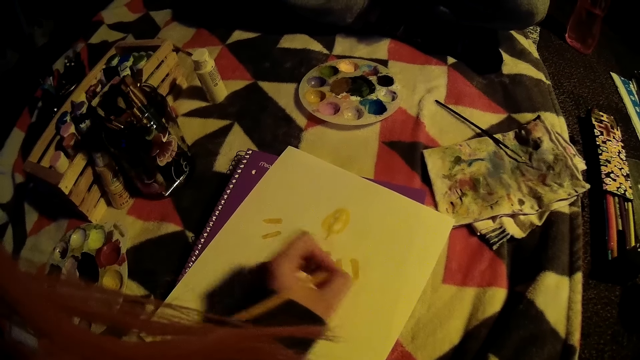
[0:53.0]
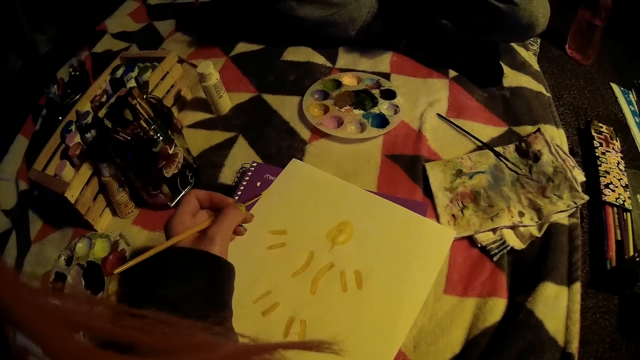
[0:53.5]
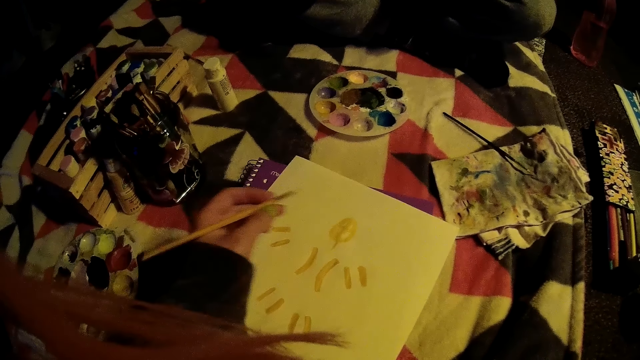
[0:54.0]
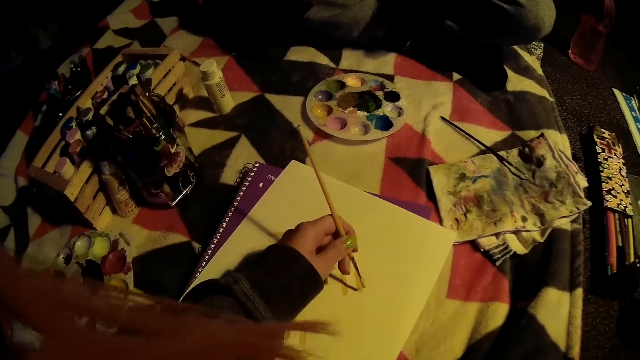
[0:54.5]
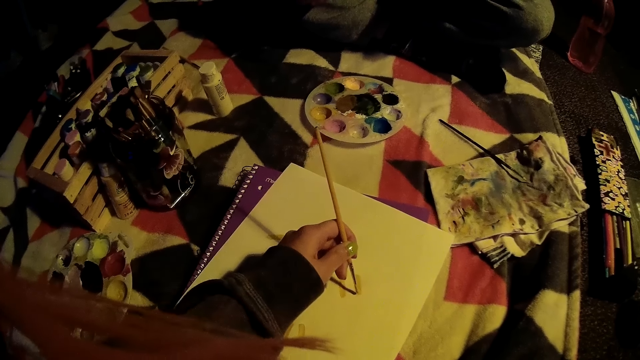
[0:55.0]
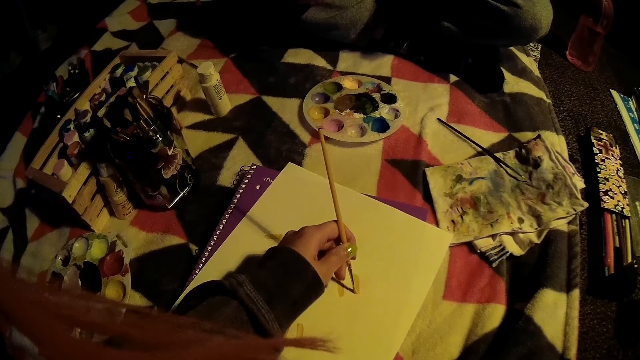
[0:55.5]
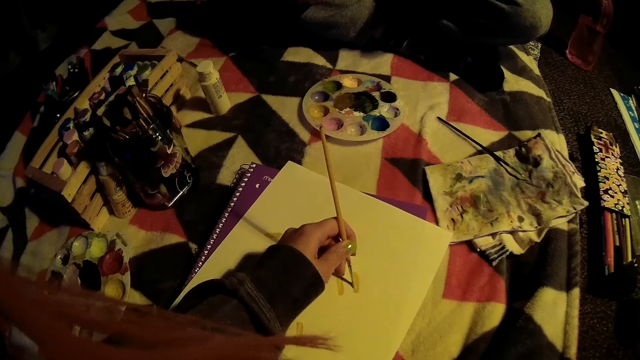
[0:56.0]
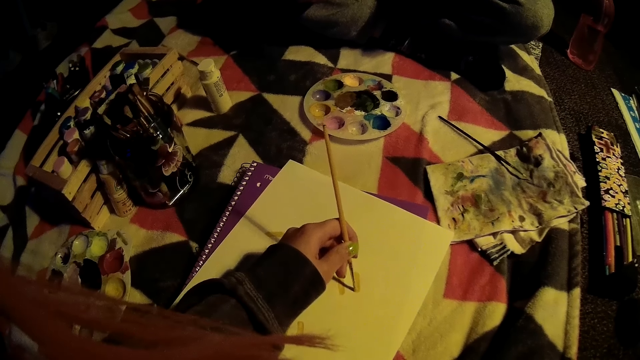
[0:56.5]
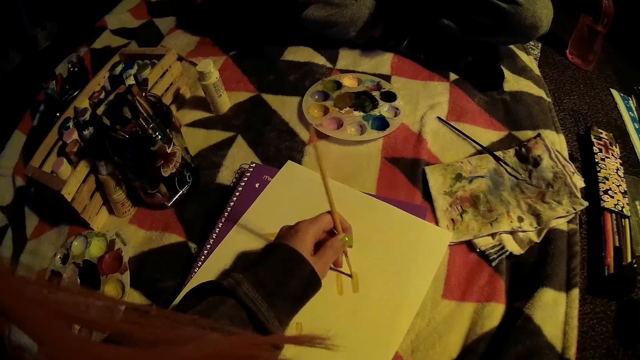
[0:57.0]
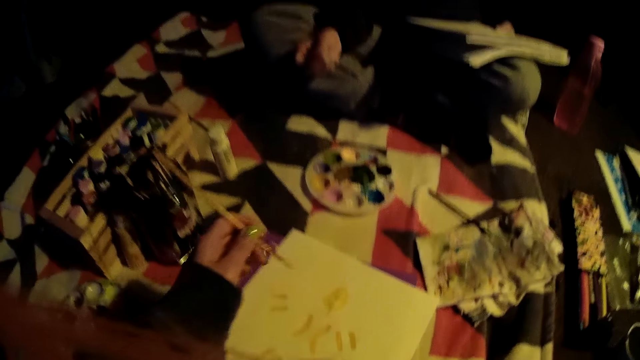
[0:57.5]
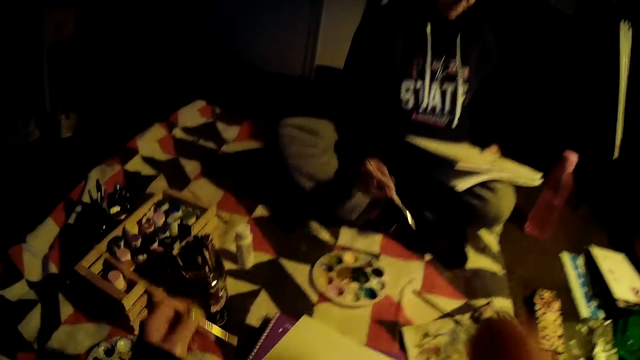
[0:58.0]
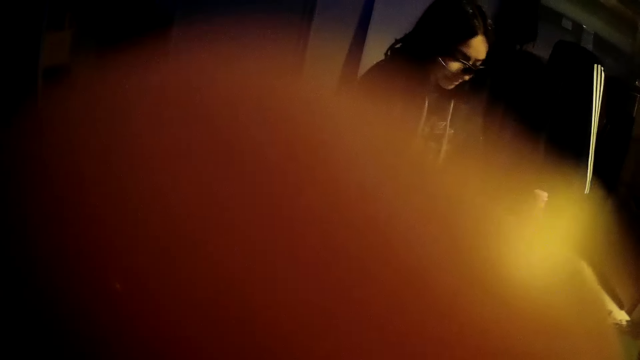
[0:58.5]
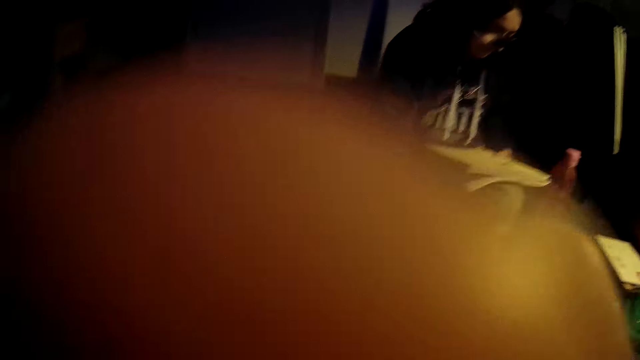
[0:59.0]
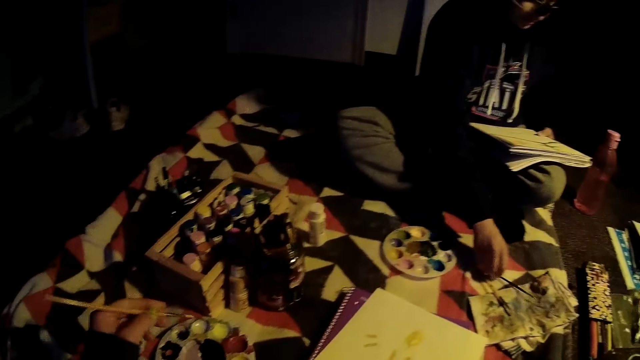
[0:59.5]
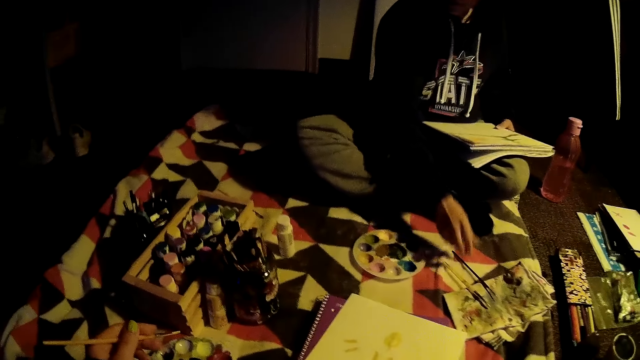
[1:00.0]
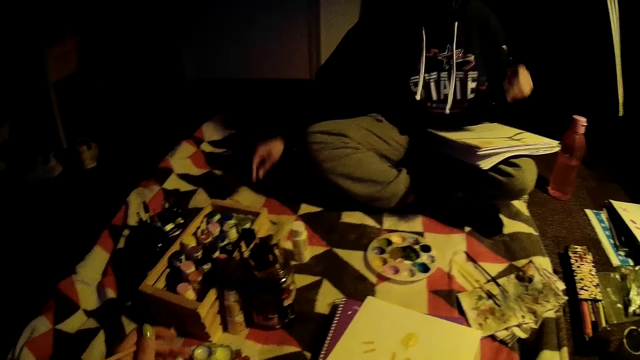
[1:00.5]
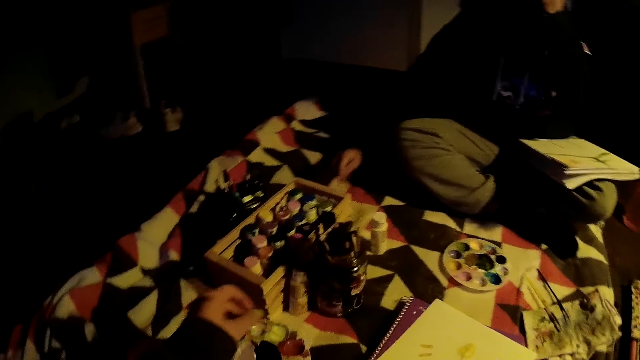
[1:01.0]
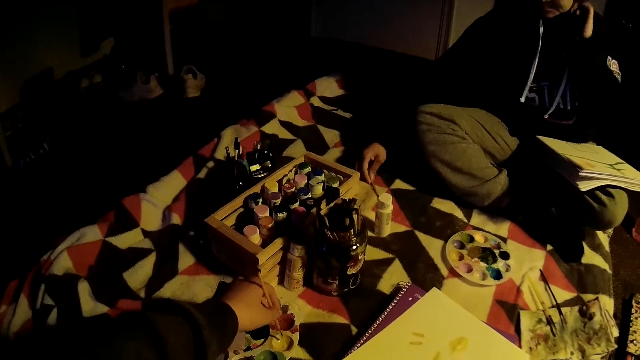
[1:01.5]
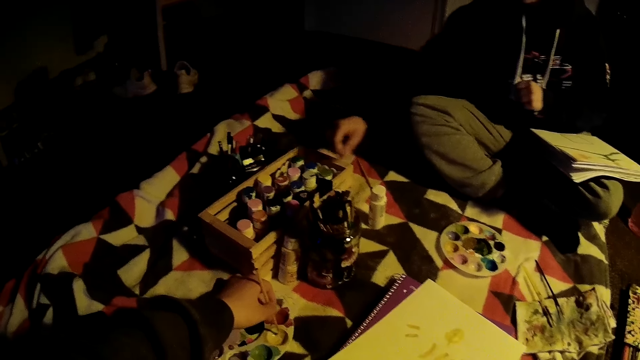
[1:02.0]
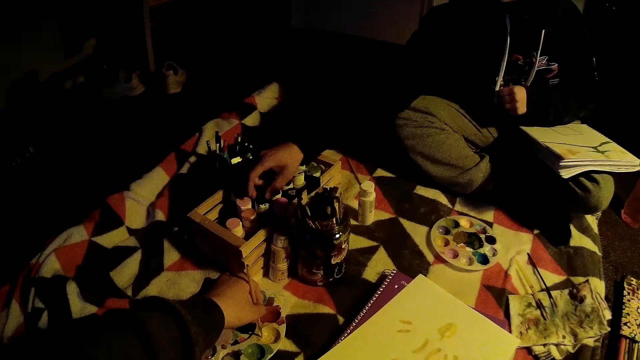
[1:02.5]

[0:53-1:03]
The woman collects up the paintbrush from the fabric with her right hand and puts down the paintbrush from the fabric with her right hand. The camera wearer collects paint with a paintbrush in her left hand from the paint palette. The woman collects a paint bottle from the bottle rack with her right hand.

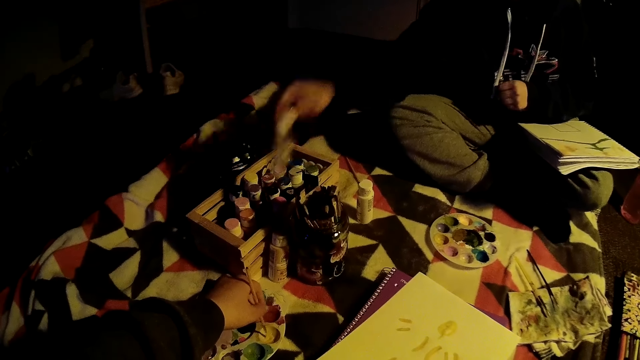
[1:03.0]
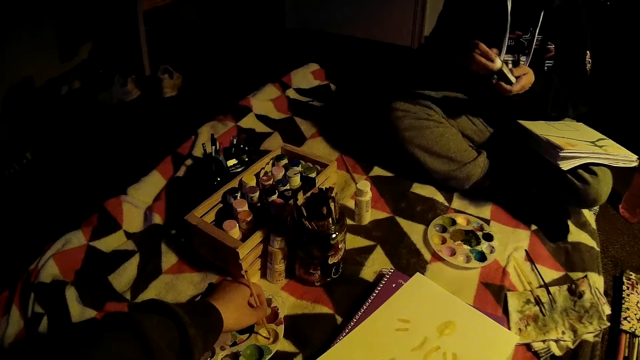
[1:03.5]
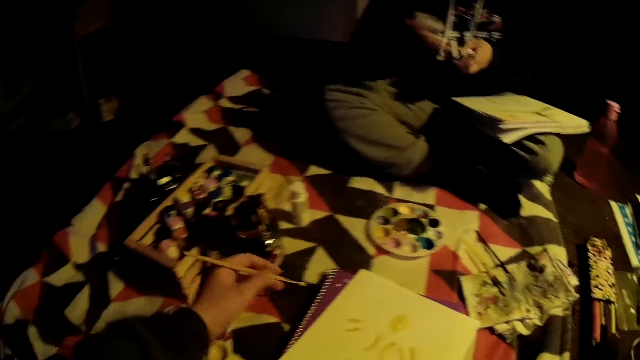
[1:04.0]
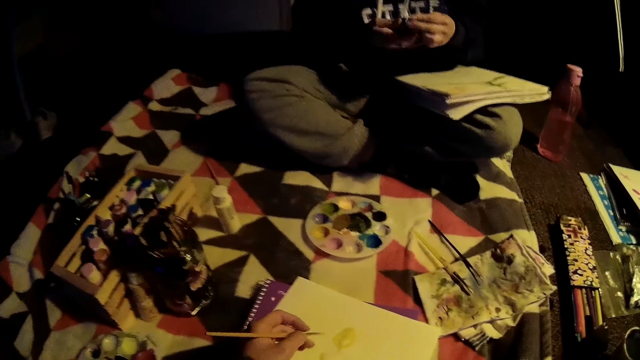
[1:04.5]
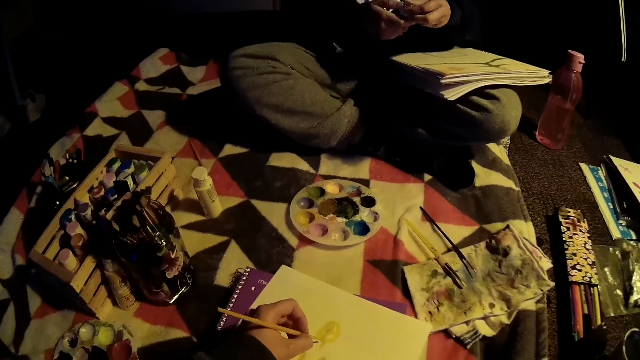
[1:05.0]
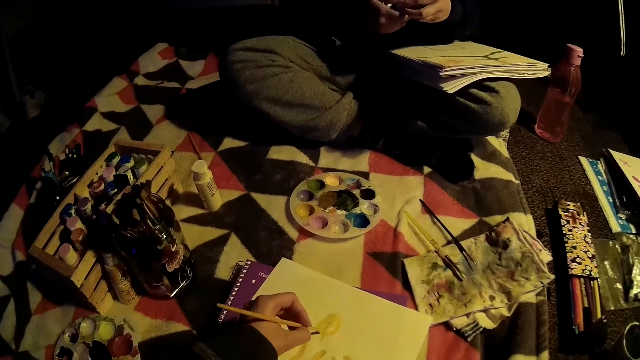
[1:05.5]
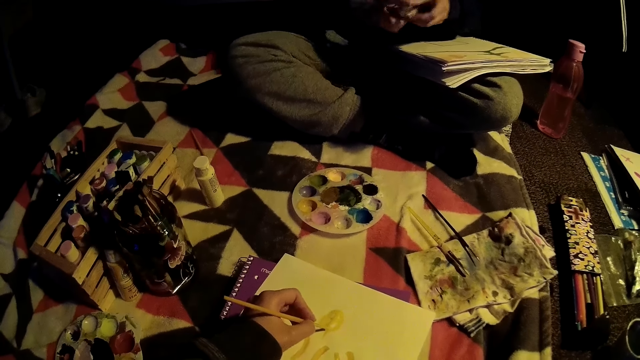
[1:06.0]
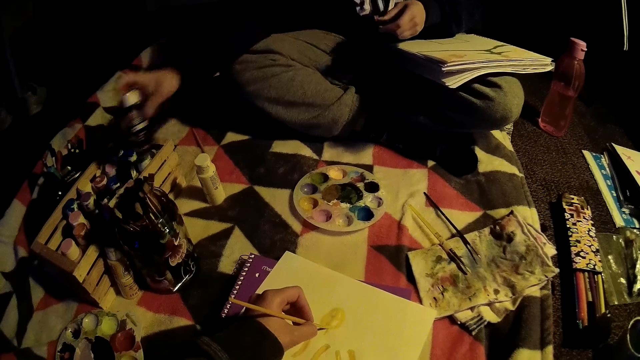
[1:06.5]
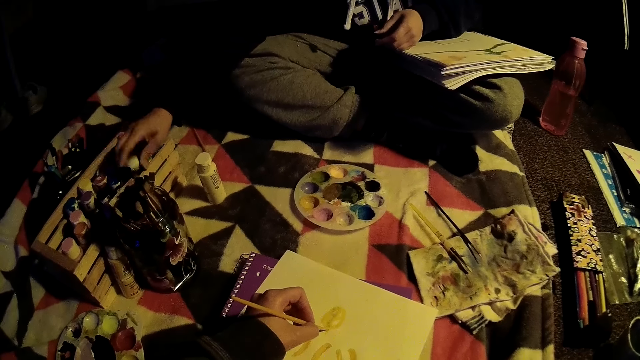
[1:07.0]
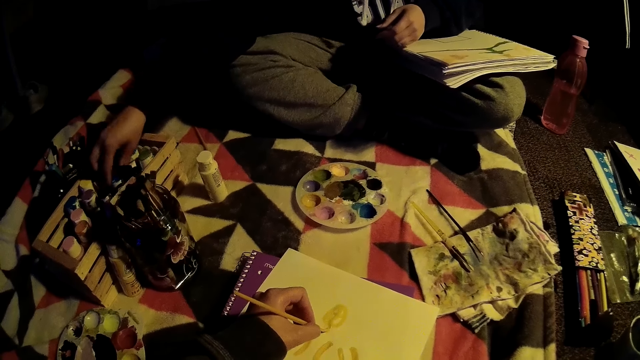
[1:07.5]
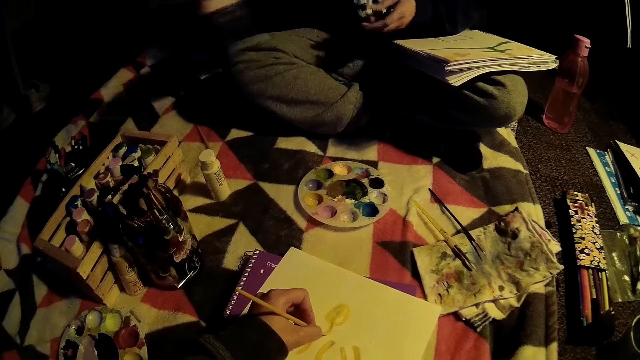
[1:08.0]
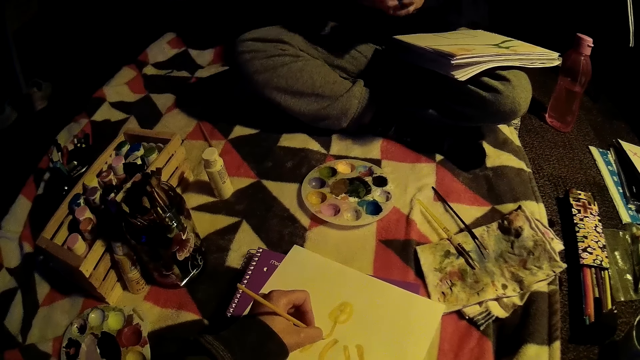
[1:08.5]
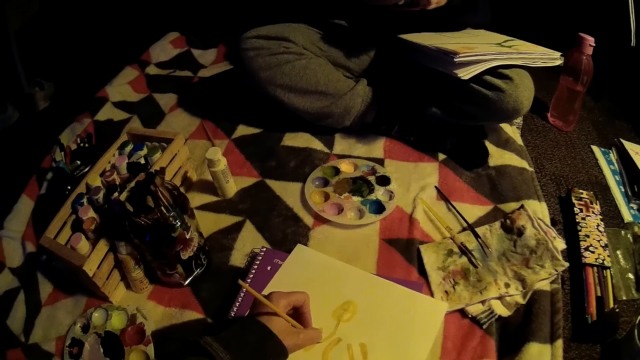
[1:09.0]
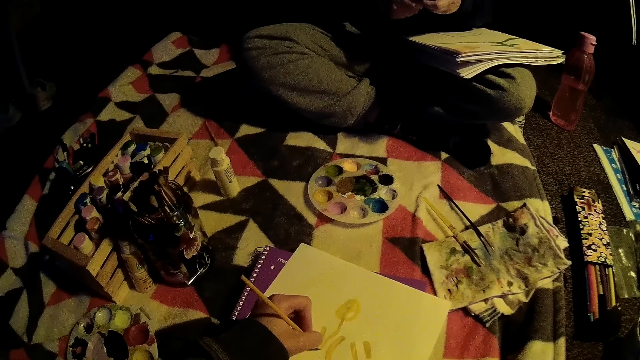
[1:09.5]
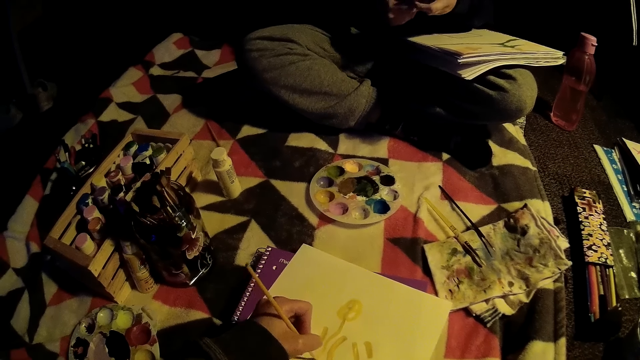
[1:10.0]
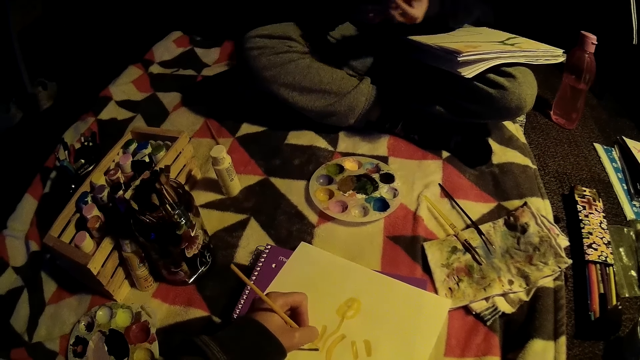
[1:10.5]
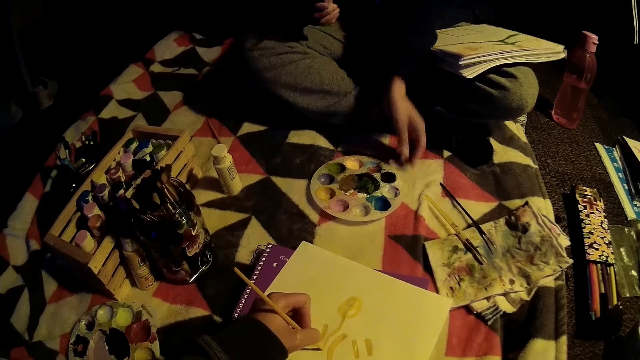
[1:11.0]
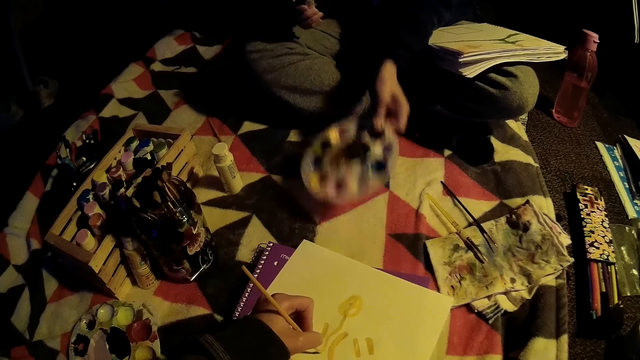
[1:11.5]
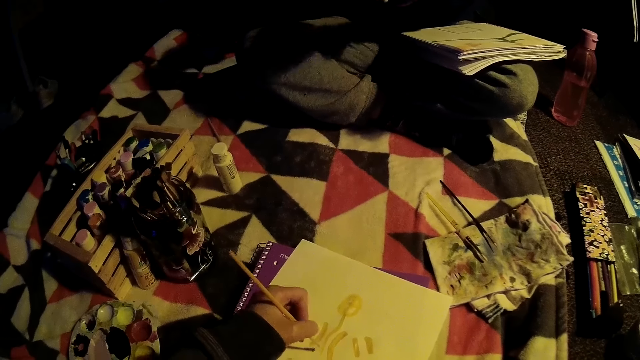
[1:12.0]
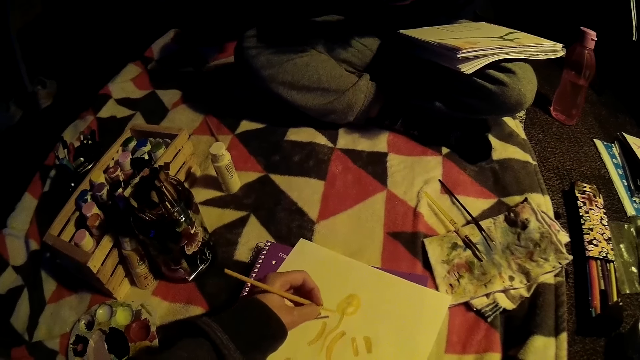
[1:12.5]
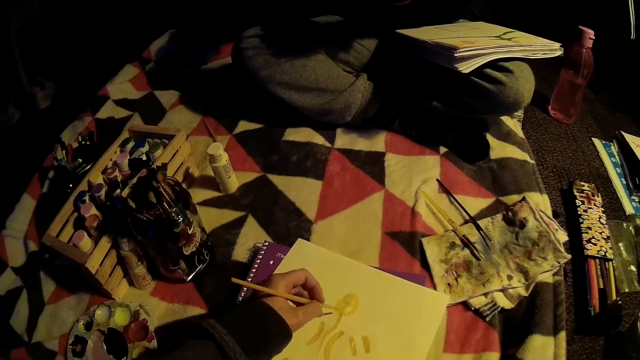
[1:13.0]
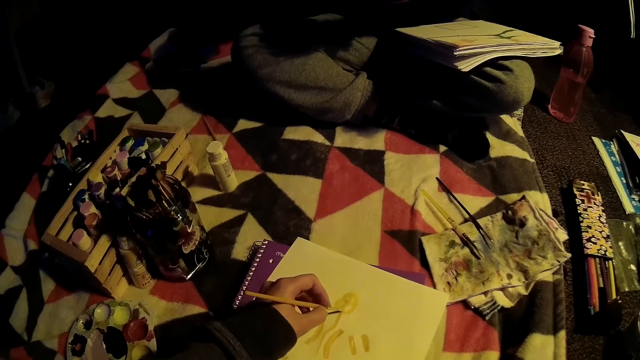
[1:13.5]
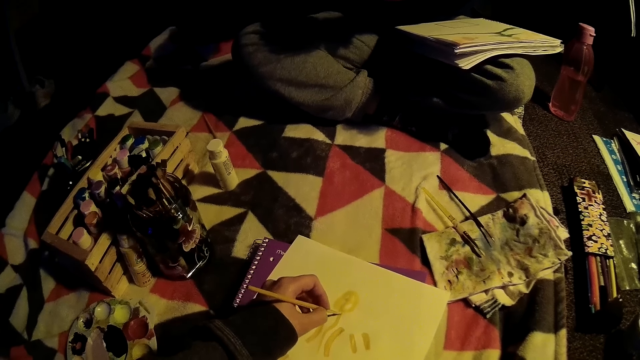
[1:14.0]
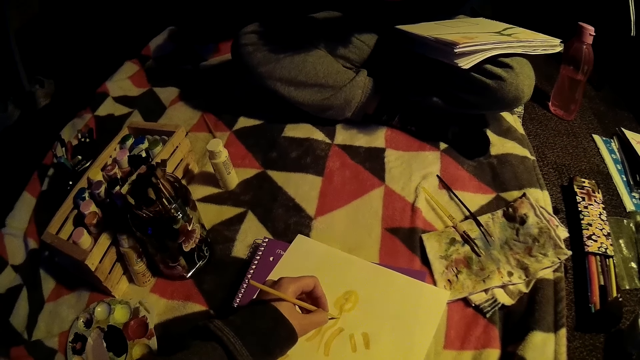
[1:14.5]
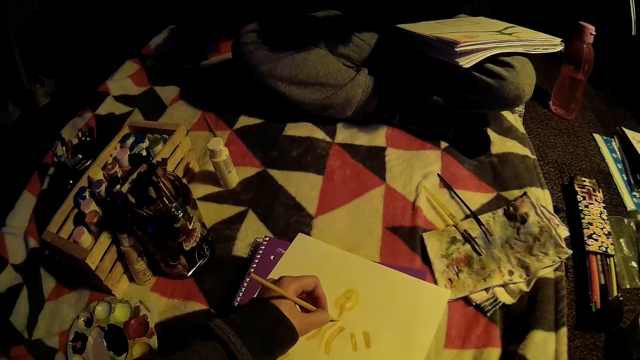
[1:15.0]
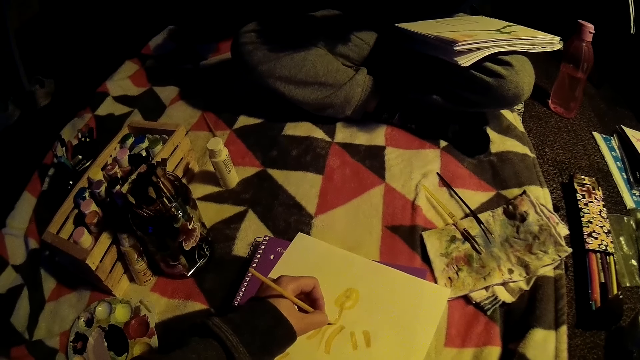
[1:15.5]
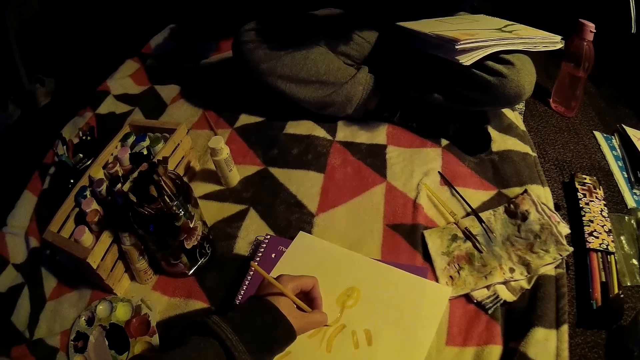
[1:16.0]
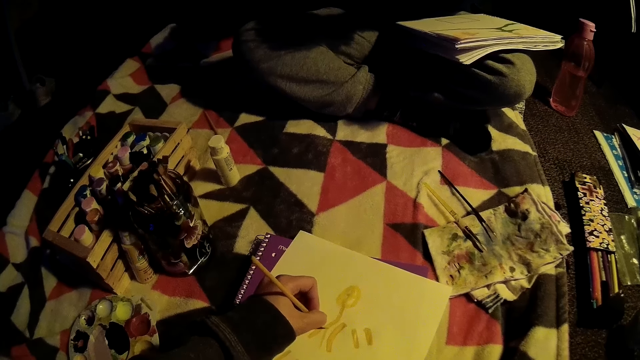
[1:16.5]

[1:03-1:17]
The camera wearer collects paint with the paintbrush in her right hand from the paint palette. The woman shakes the paint bottle with her left hand. The camera wearer paints the book. The woman holds the bottles with both hands and drops the bottle in her right hand in a bottle rack. The woman collects the paint bottle from the bottle rack with her right hand, shakes the paint, and holds the paint bottle with both hands. The woman picks up the paint palette from the fabric with her left hand. The camera wearer picks up the tray.
